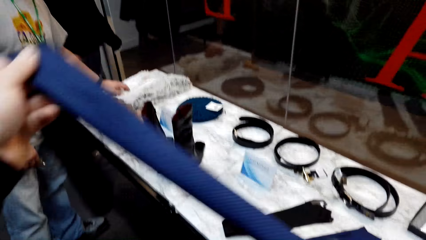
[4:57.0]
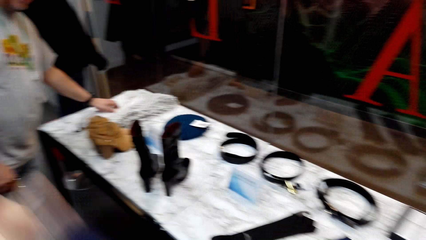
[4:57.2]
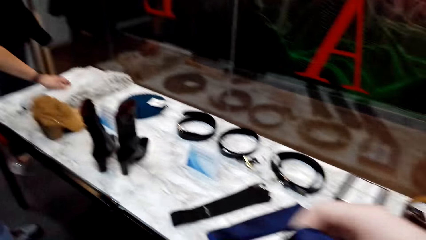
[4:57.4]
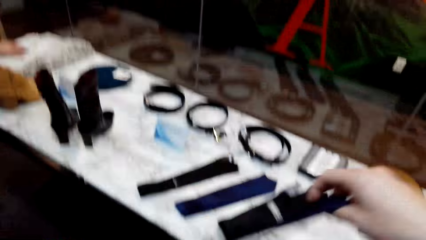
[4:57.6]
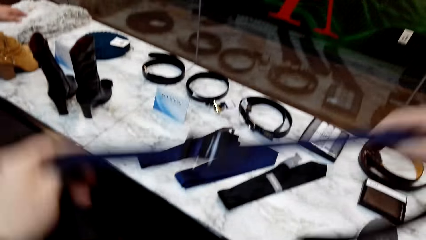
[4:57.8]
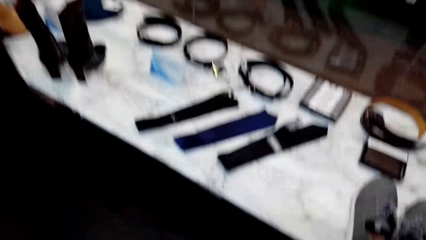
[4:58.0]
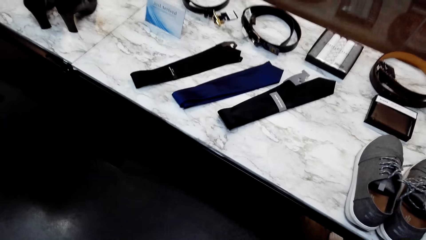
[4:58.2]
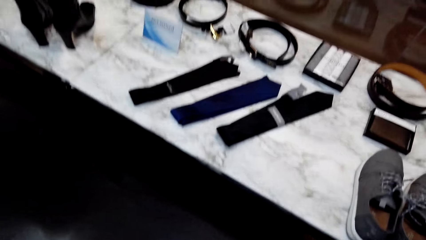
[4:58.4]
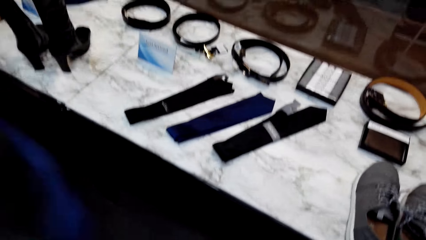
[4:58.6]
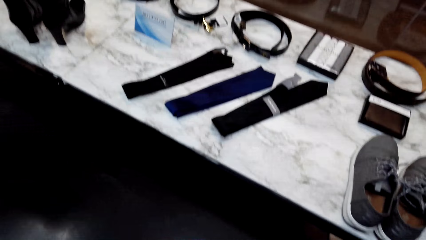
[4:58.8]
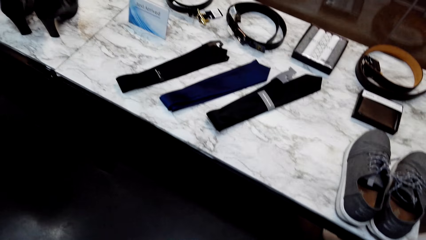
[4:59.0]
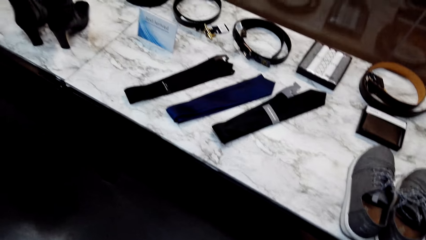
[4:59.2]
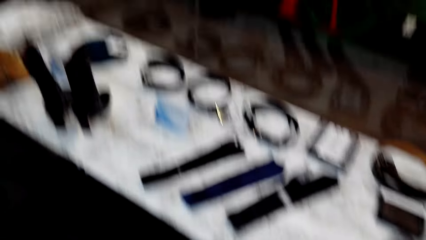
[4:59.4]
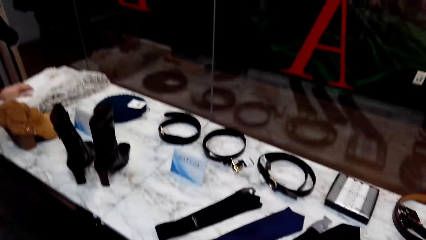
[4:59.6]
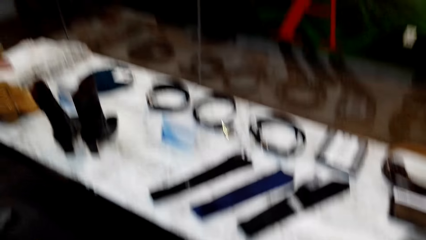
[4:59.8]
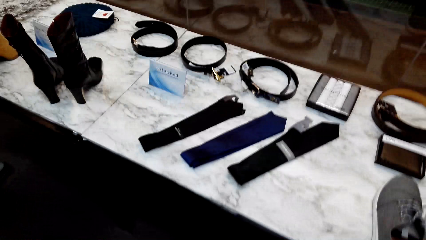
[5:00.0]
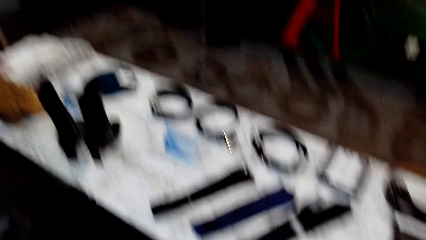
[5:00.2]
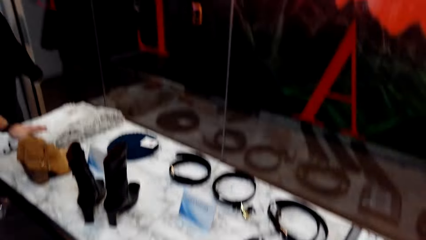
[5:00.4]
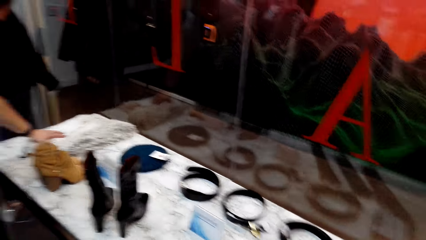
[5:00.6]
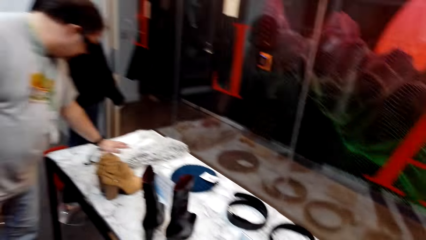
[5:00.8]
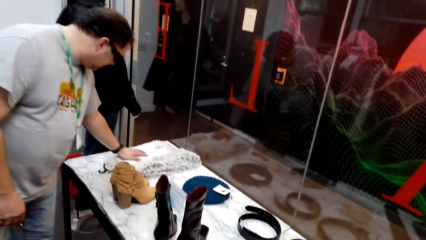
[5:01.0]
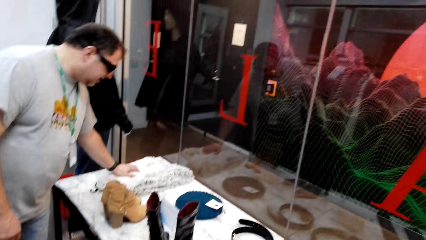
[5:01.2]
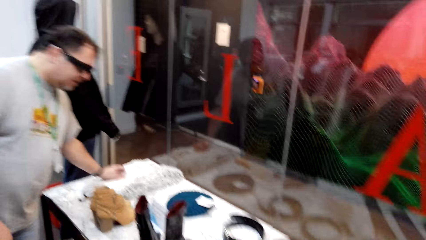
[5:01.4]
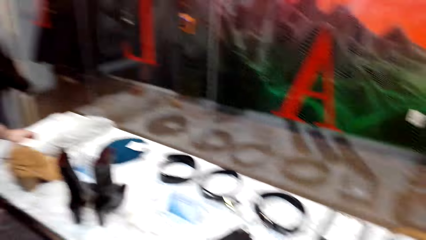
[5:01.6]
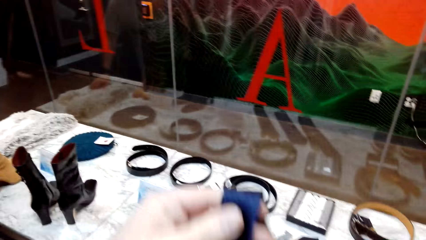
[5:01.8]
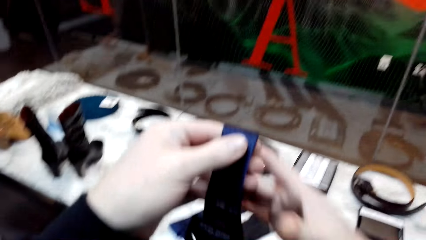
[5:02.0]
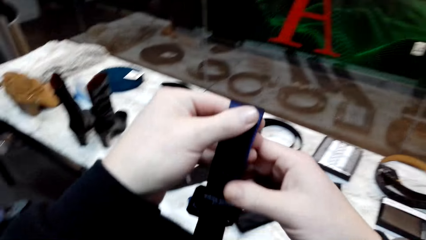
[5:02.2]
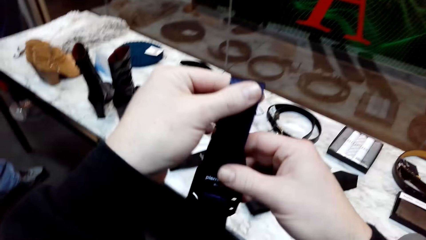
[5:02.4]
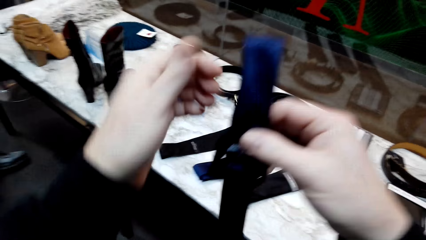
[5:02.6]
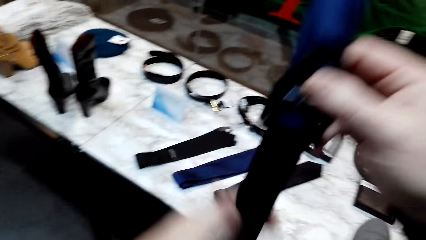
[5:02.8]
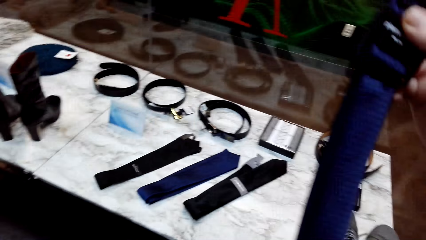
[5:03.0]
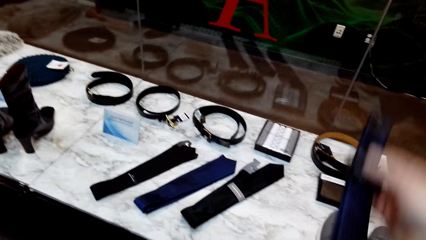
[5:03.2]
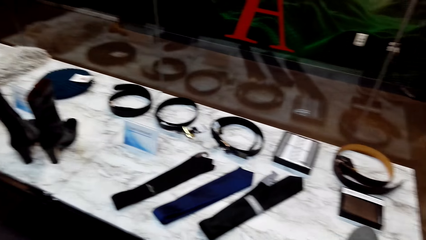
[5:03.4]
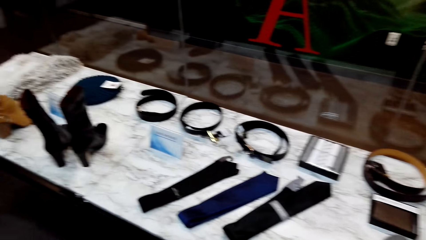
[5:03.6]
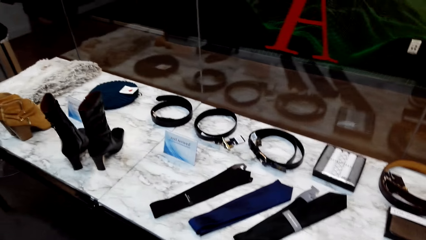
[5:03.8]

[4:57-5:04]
The camera wearer stretches a tie. They raise the tie and hold the tie. A man holds a tie on a table. The camera wearer folds the tie. They lift the tie.

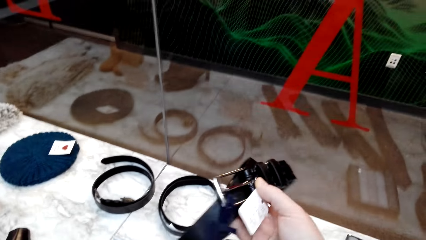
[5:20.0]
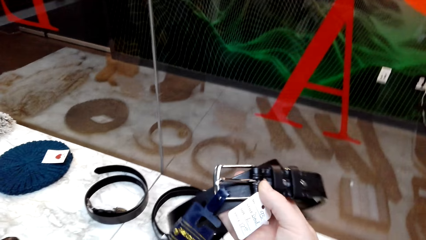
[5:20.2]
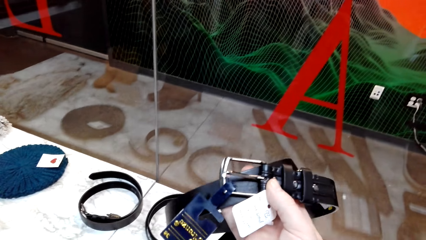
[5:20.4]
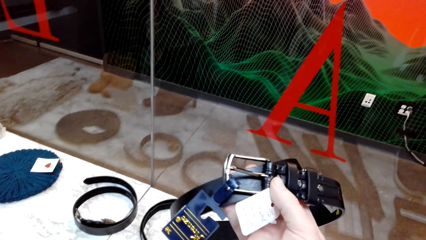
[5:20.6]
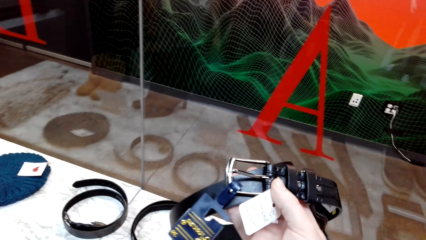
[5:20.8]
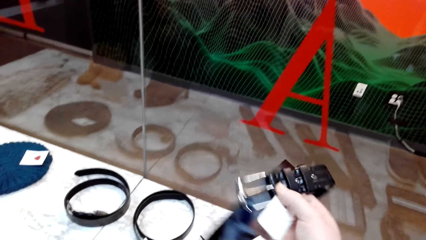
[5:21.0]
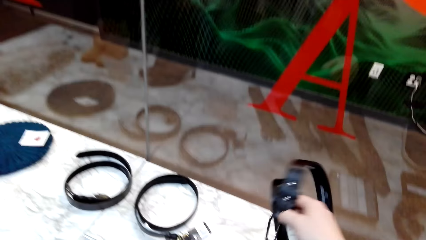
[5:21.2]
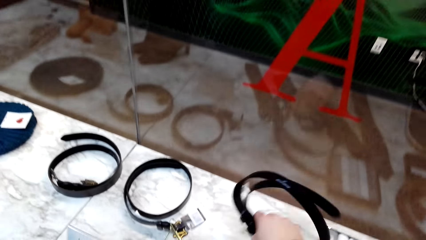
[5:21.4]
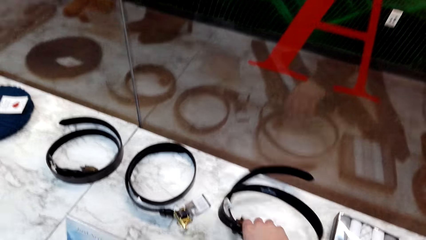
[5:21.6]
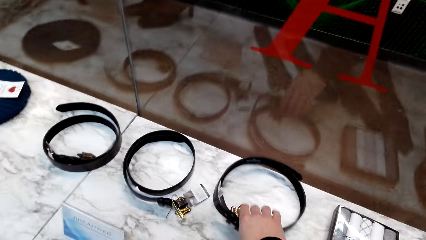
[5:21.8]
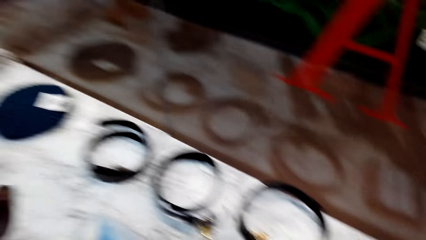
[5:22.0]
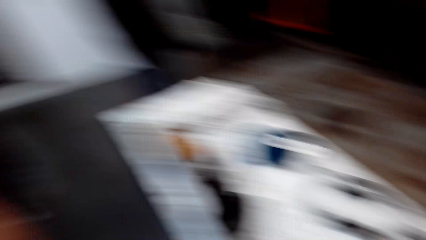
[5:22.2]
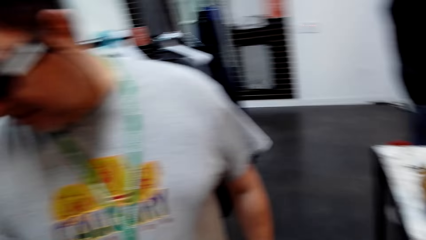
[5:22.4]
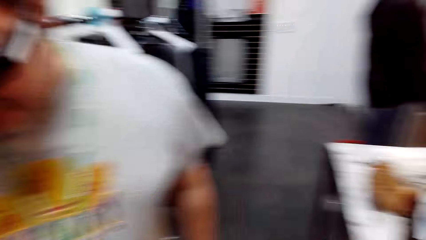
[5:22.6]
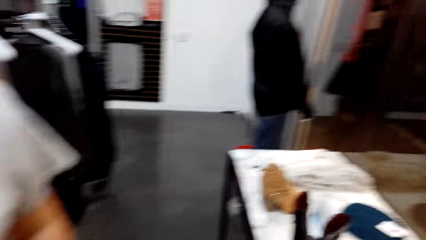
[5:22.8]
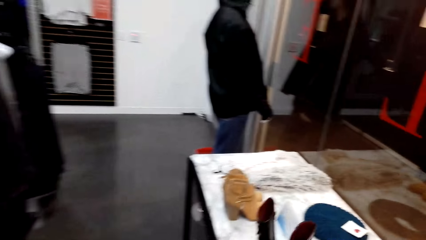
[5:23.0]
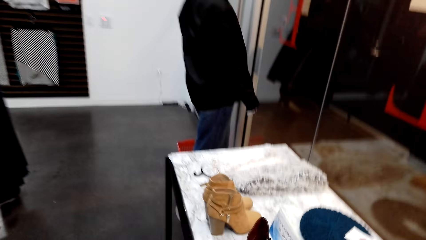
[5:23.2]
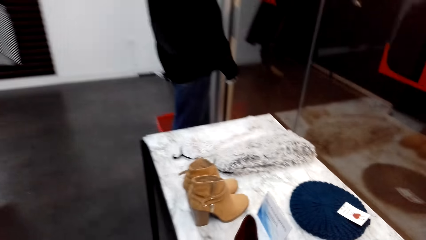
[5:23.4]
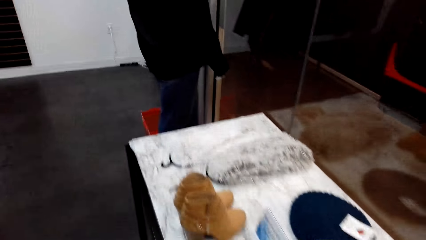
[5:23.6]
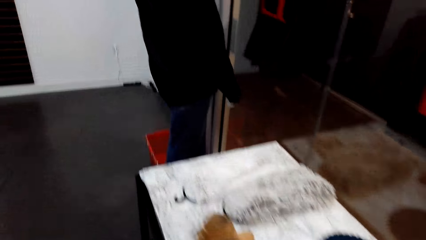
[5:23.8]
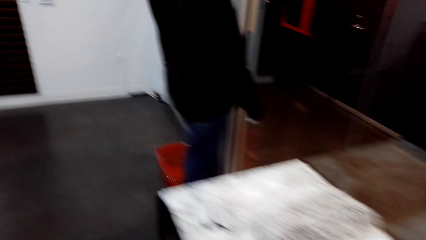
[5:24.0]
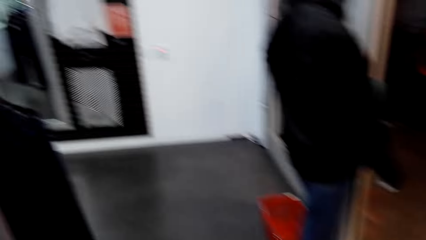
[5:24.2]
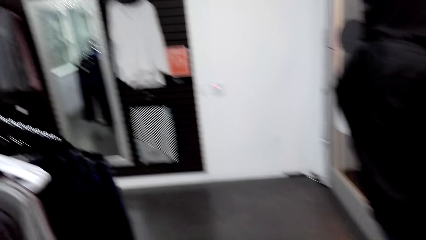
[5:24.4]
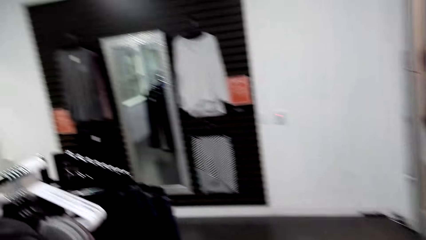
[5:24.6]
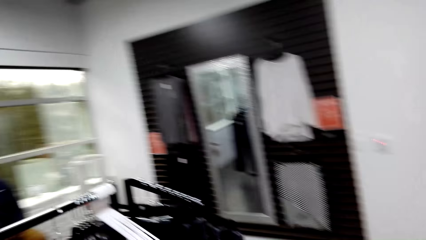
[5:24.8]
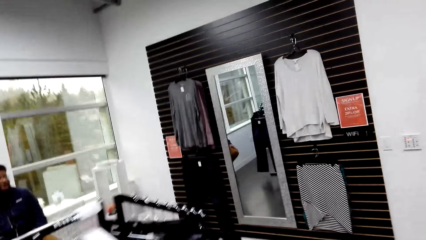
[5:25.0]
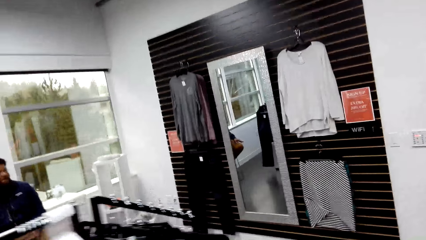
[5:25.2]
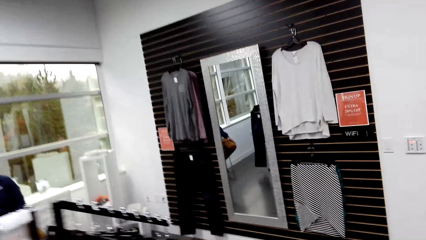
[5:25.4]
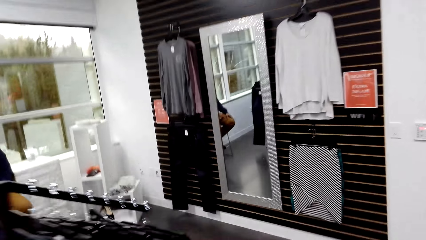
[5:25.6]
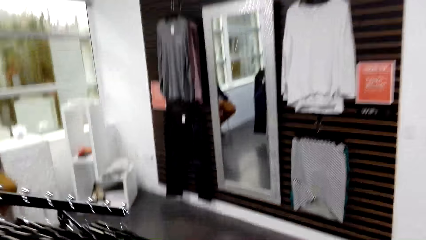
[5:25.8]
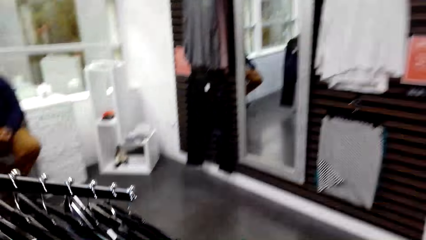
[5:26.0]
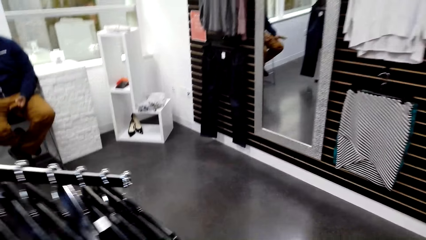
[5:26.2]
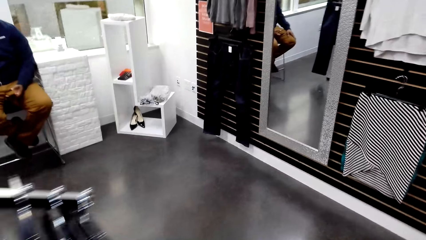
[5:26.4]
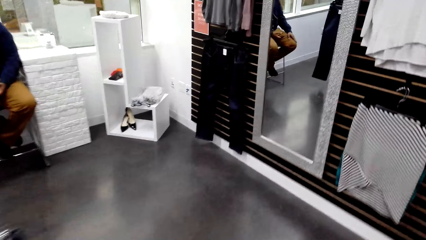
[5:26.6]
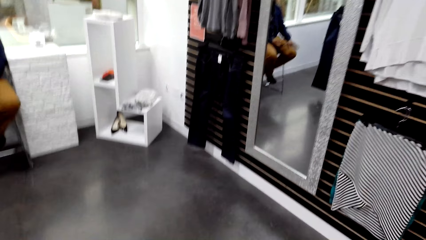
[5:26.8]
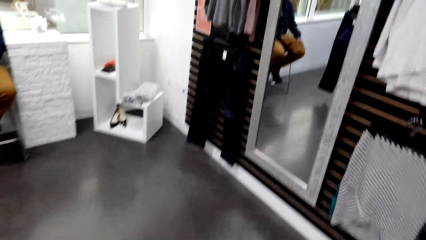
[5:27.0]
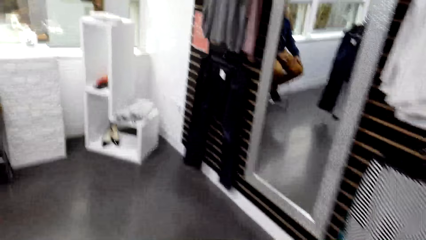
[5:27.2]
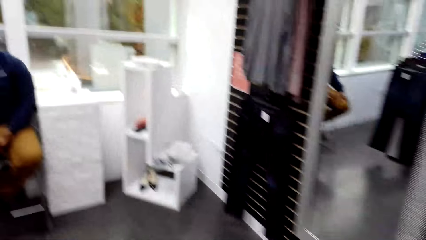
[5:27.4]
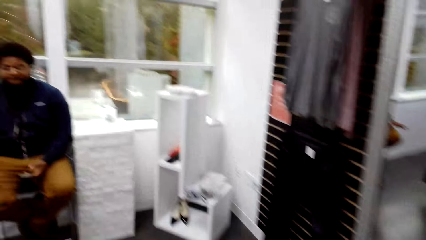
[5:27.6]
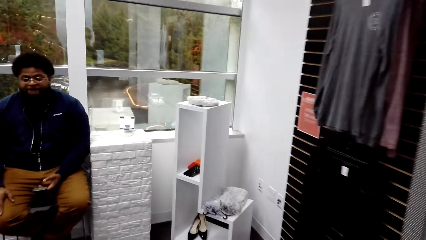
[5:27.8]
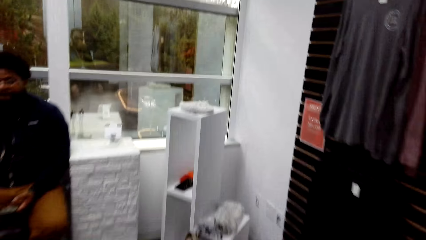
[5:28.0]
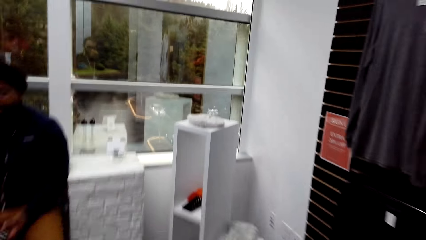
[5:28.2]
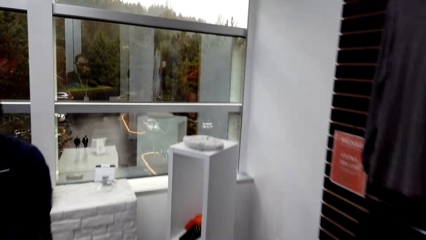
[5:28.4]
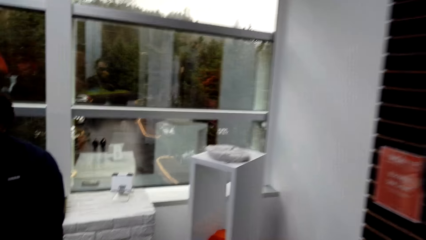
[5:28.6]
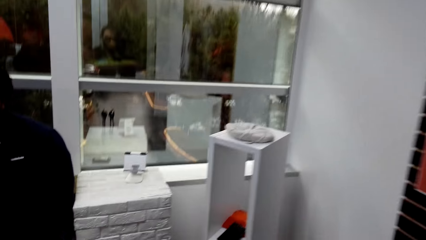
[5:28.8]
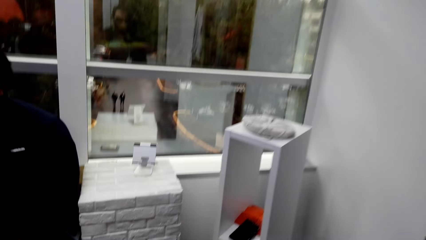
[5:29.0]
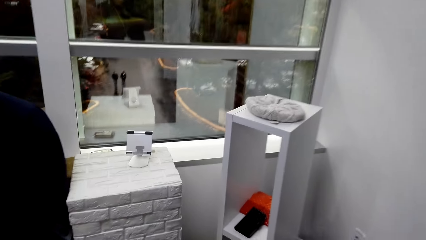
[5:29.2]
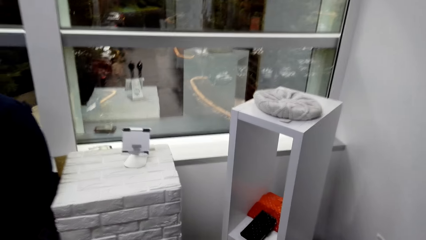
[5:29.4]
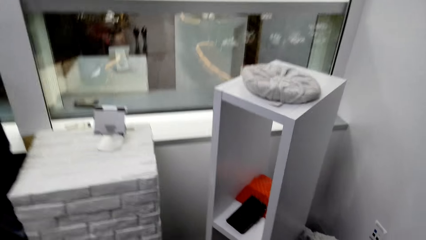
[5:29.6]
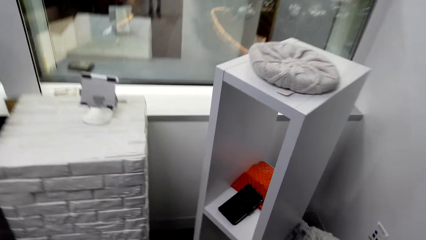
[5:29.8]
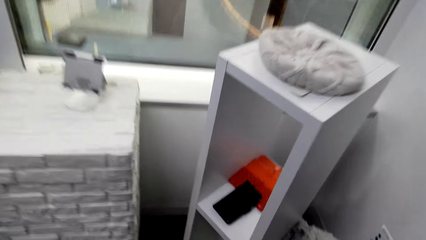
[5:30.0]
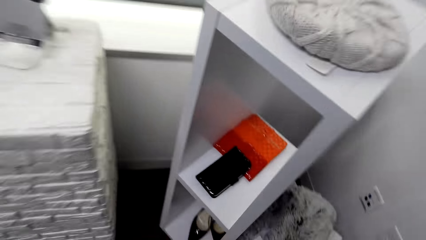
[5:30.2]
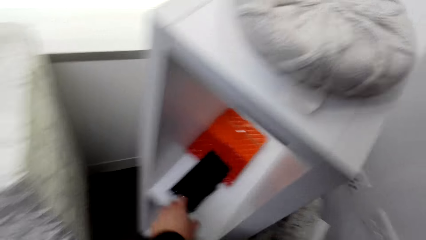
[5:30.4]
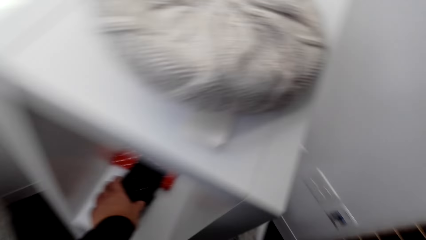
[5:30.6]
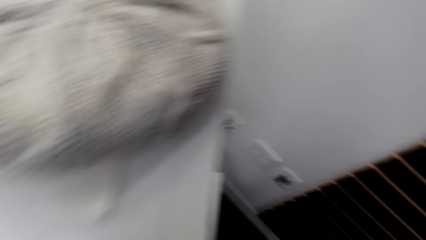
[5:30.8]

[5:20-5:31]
The camera wearer drops a belt back to the table. They walk past a man to a cabinet stand on the room corner. Another man sits on a seat in the room. The camera wearer picks a phone cover from the cabinet.
